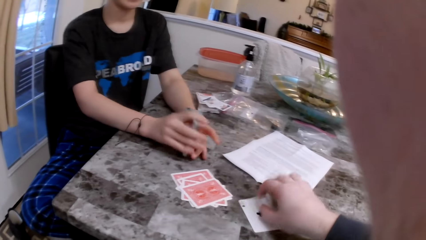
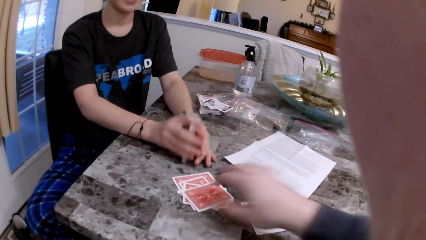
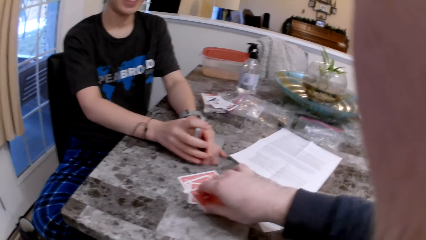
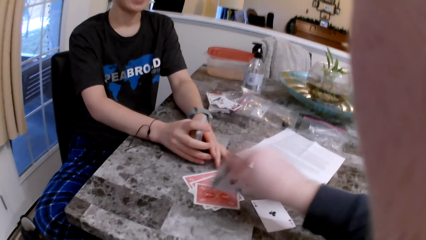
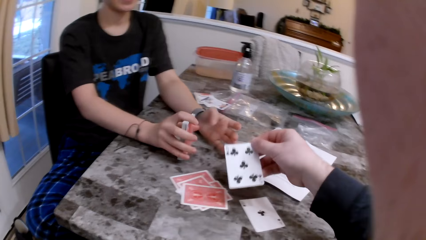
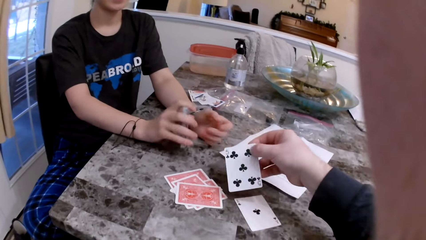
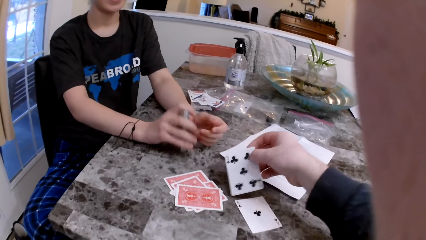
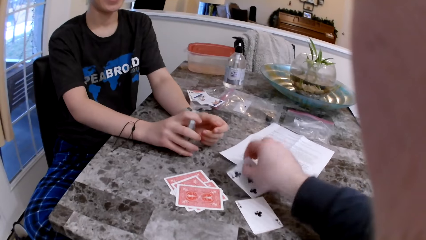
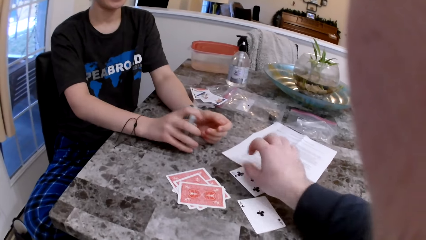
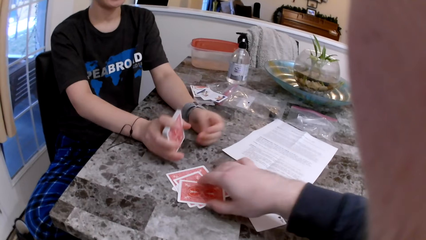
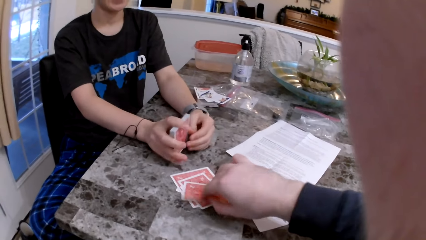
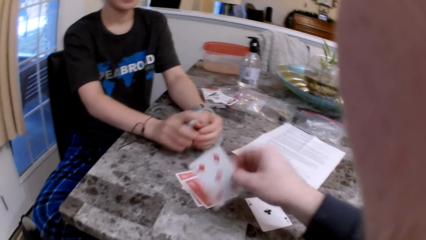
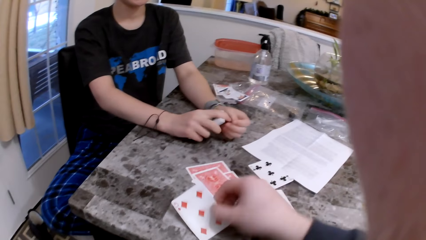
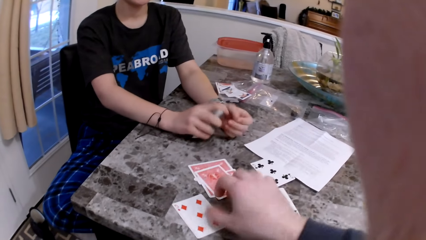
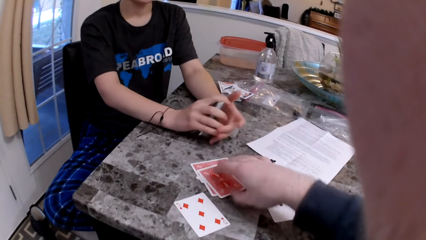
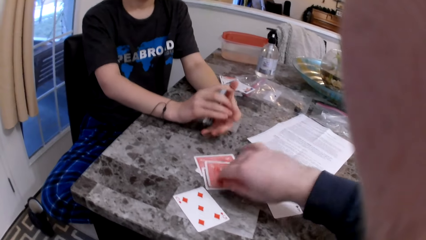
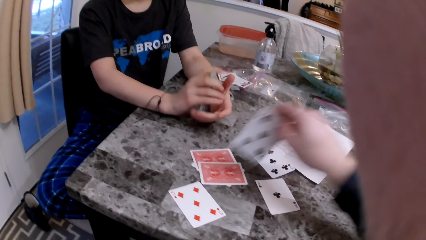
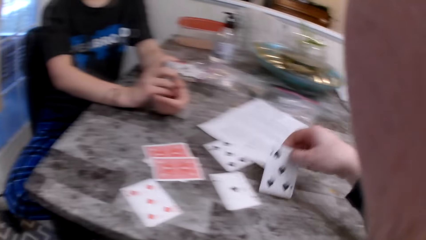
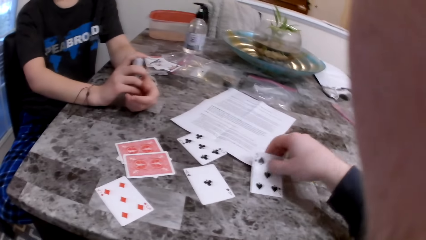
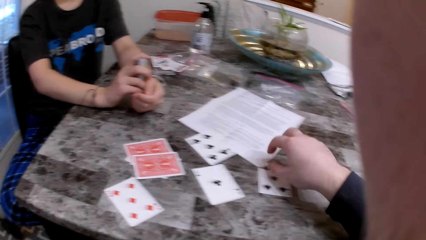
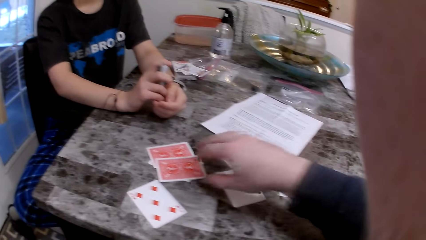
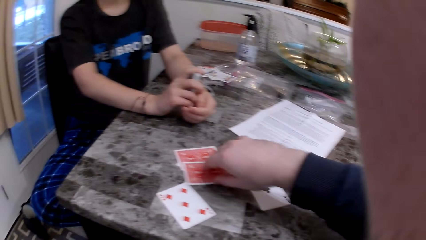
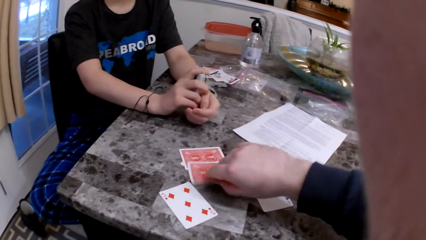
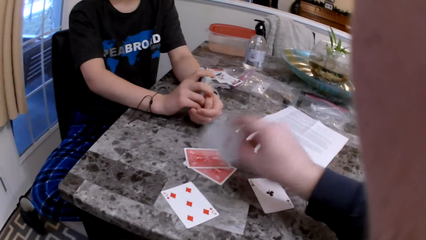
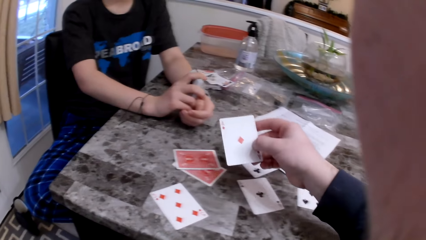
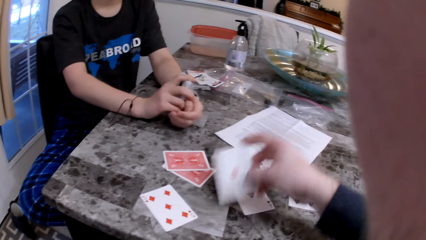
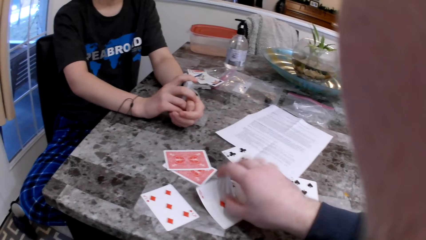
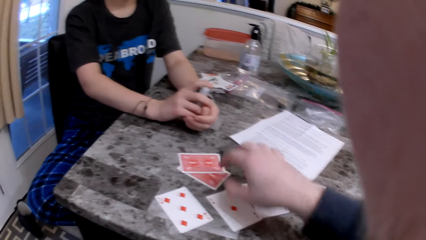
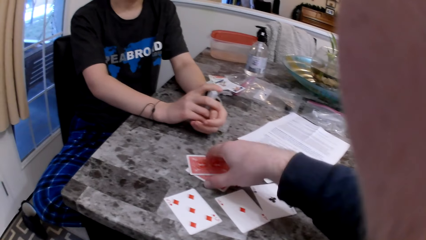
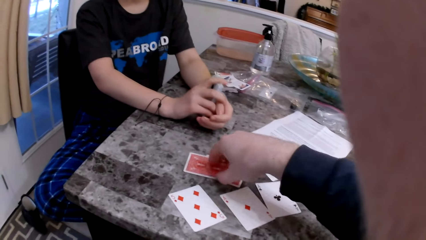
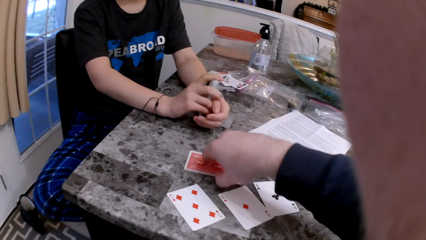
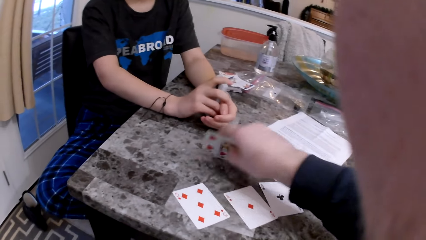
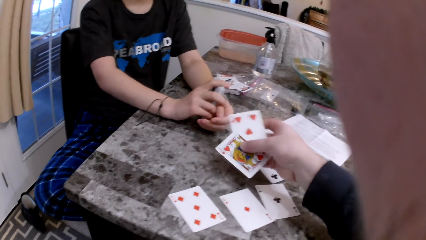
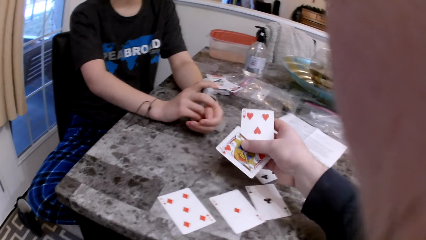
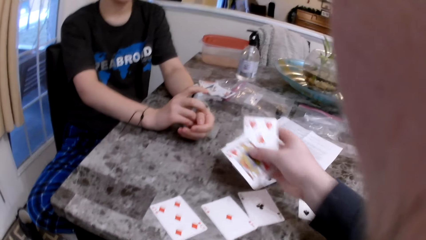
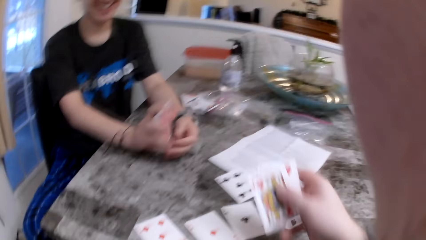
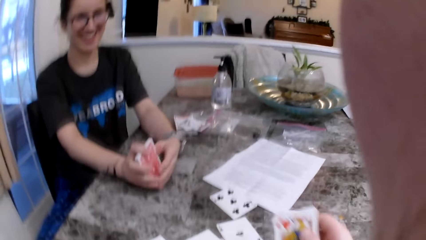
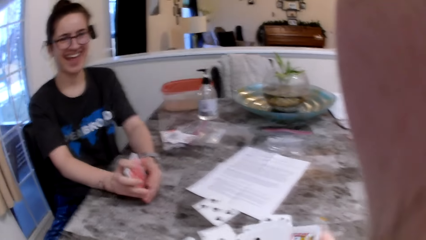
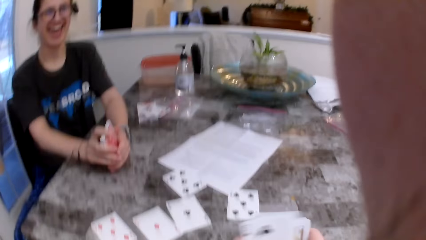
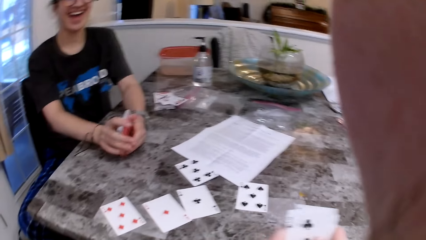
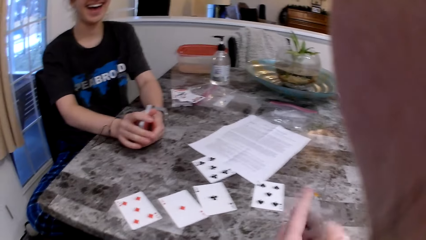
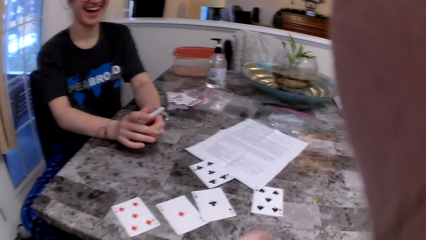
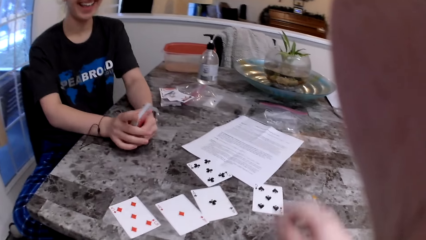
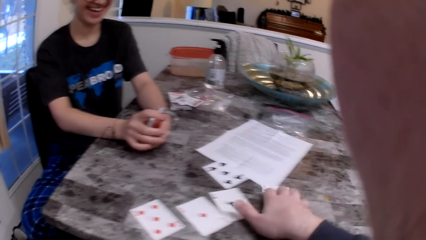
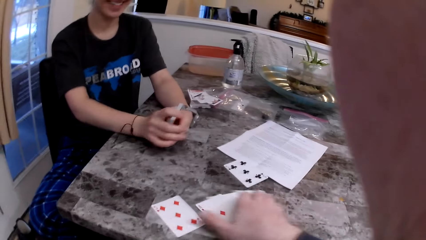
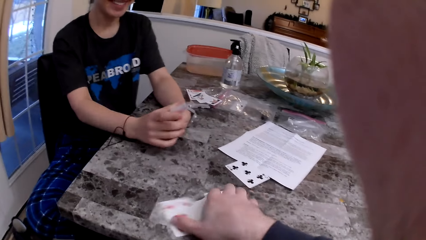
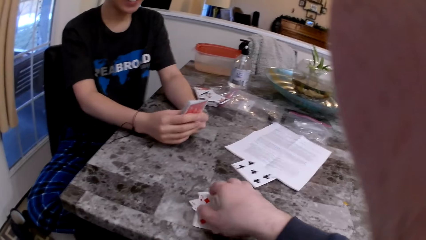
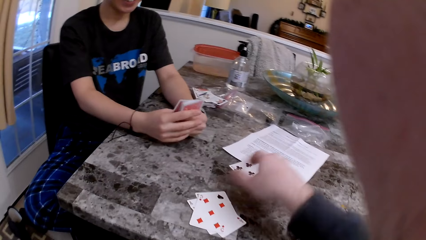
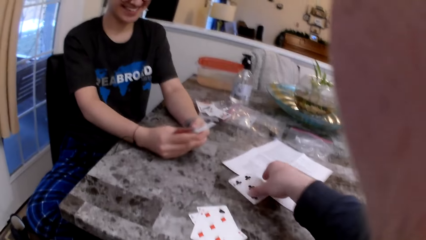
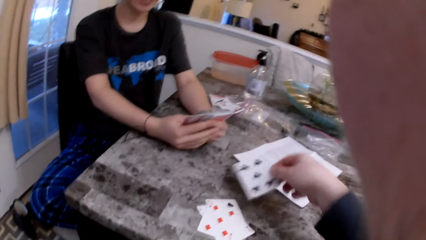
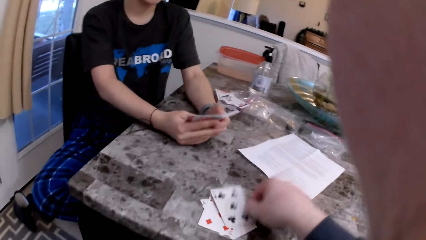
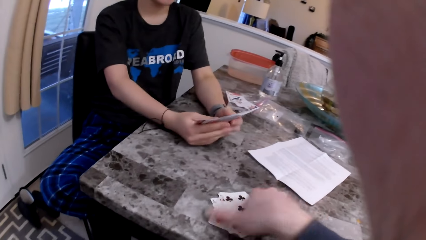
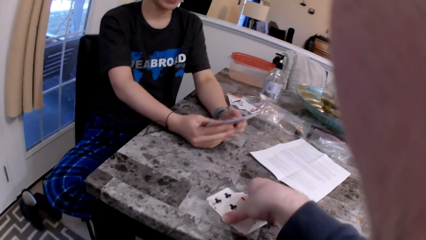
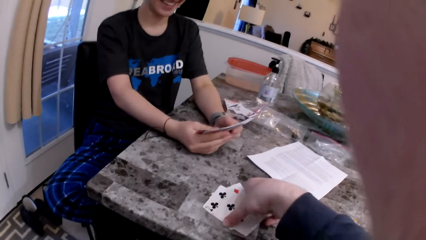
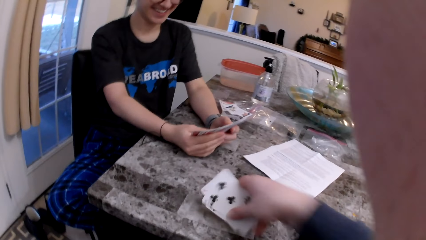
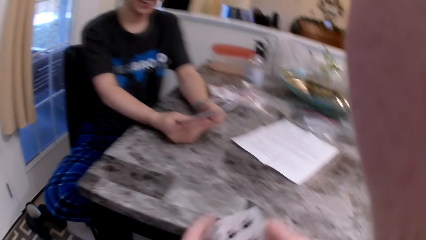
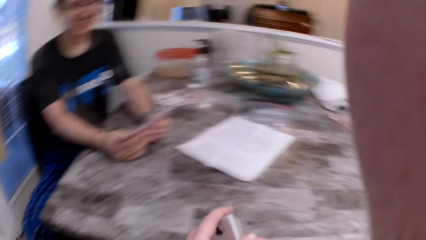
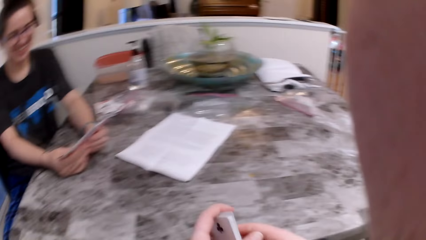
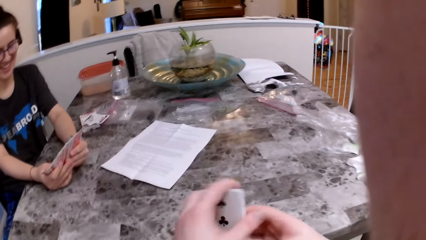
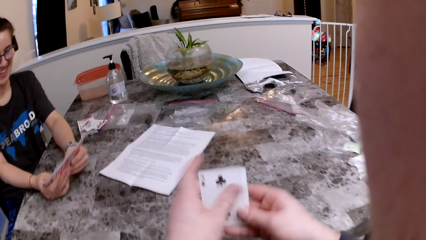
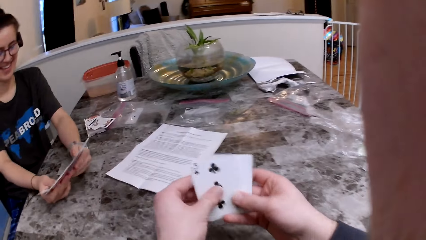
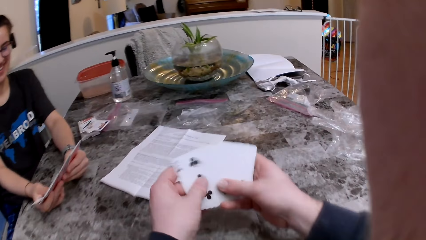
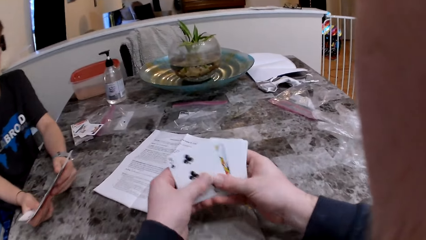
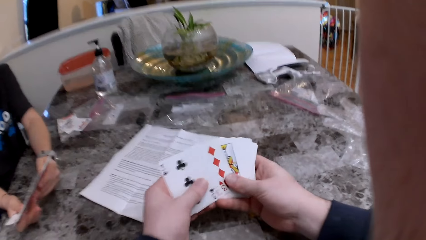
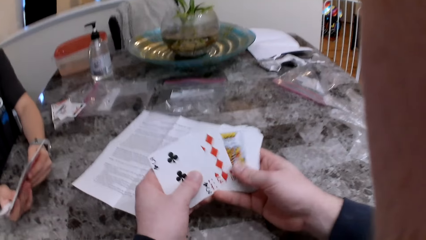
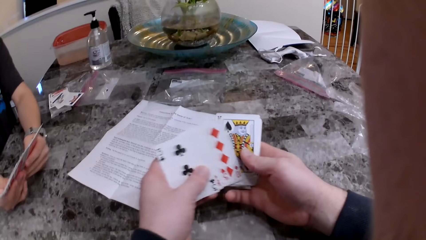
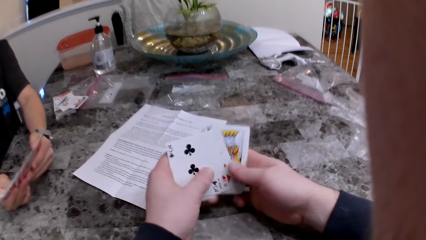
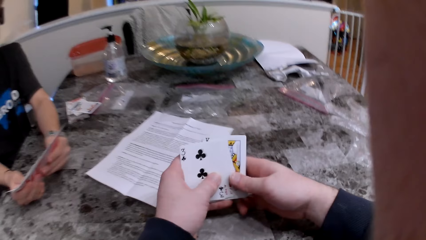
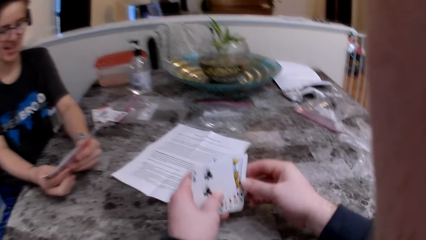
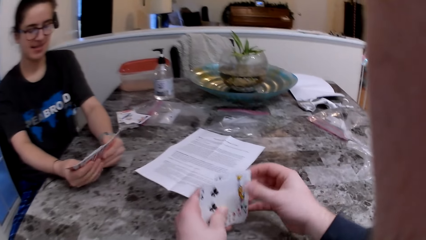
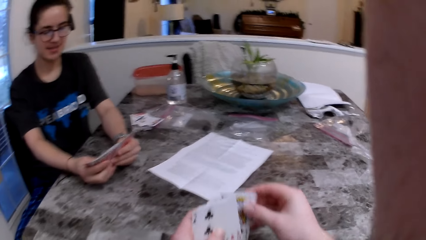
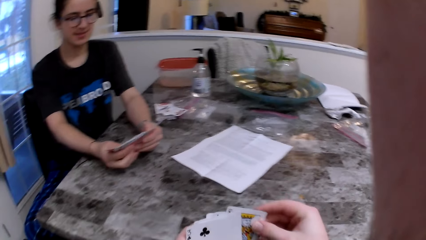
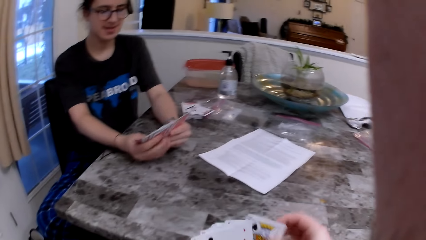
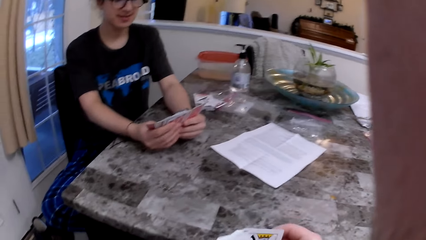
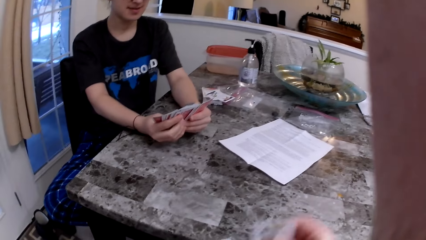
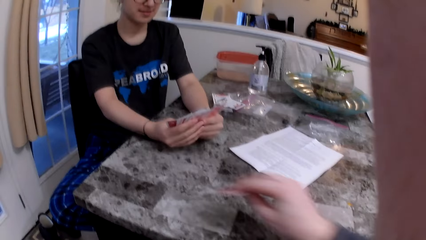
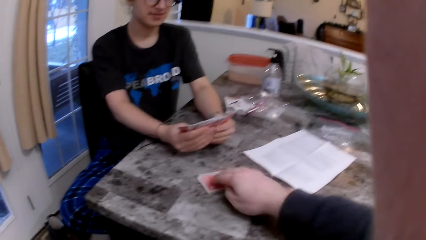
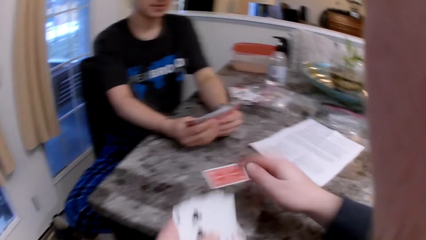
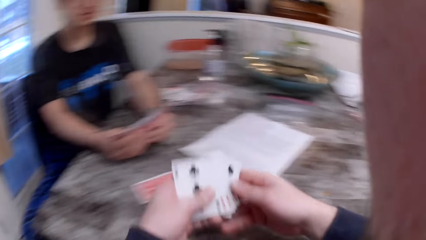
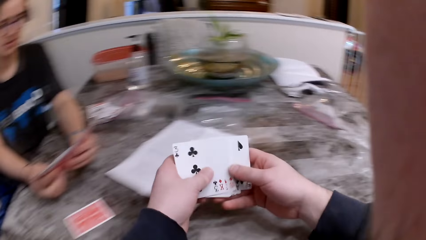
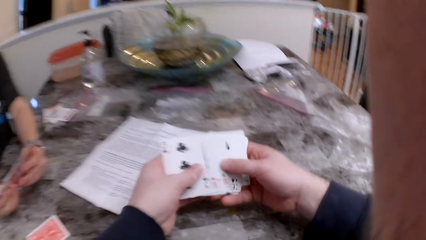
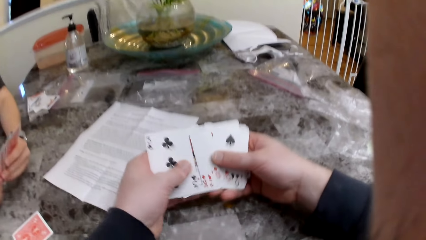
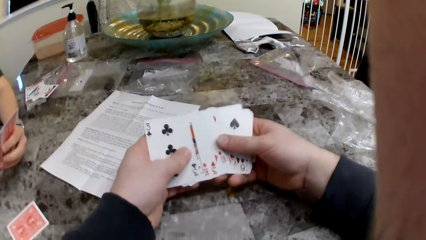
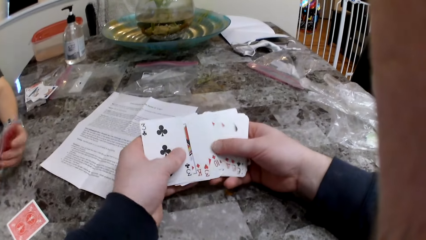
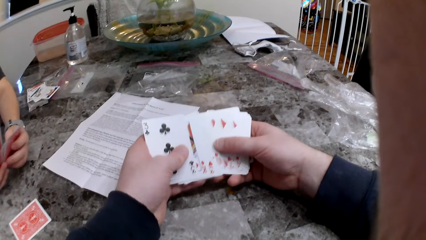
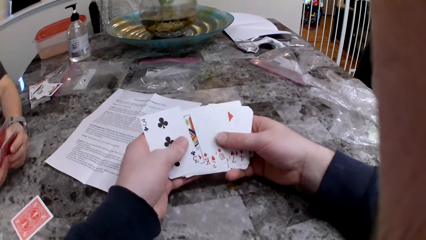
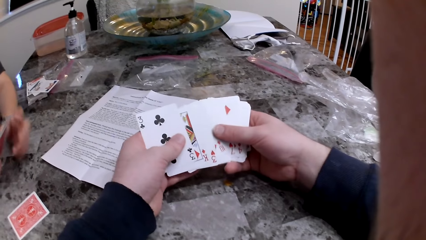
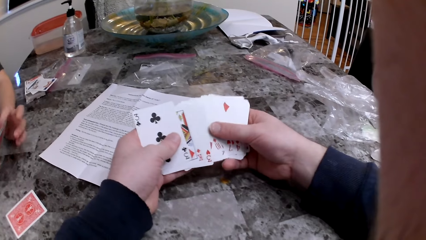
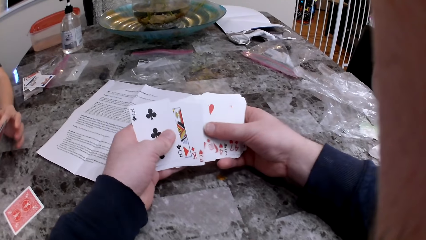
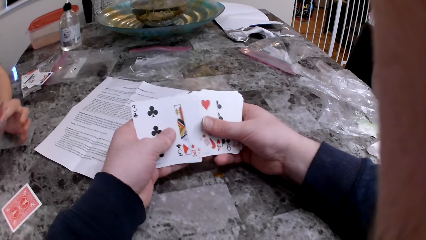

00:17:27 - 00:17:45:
The camera wearer turns the card over. They turn the card over again. The woman arranges the cards. The camera wearer moves the cards. They turn the card over, turn the cards over and collect the cards. The woman checks the cards. The camera wearer picks up the cards, arranges the cards, checks the cards and puts a card on the table.
